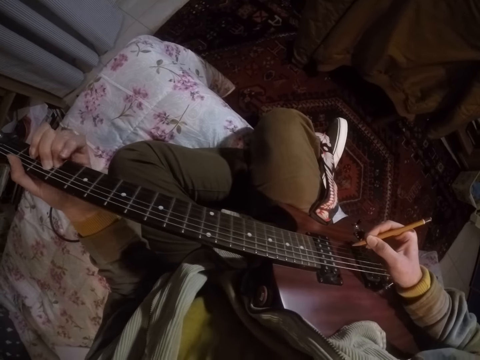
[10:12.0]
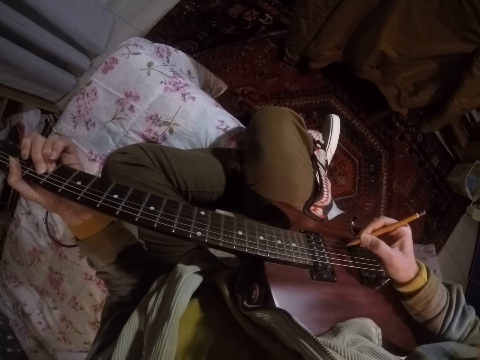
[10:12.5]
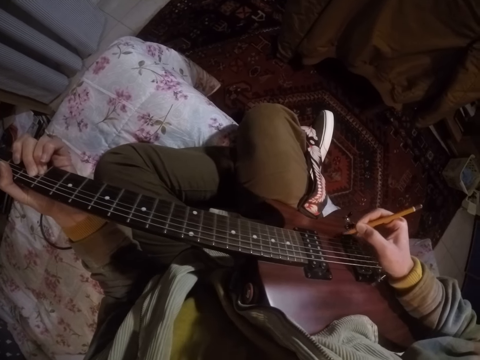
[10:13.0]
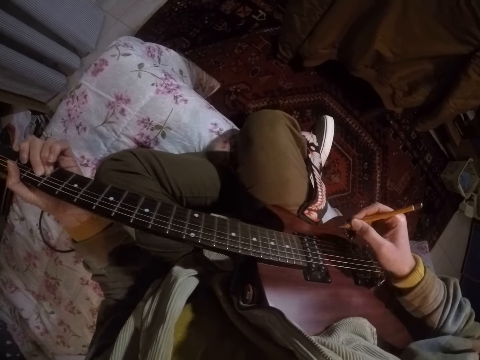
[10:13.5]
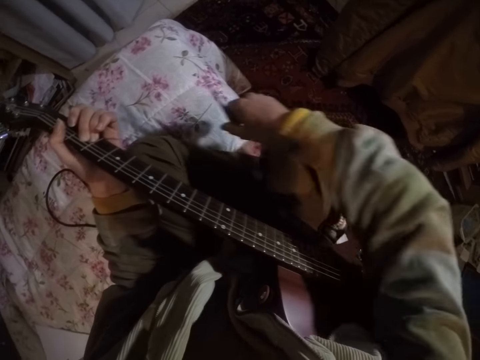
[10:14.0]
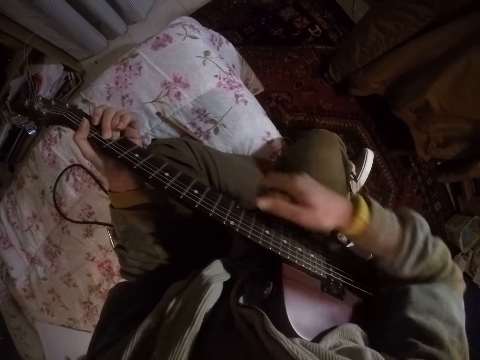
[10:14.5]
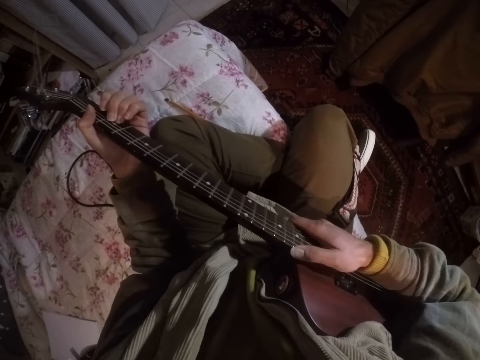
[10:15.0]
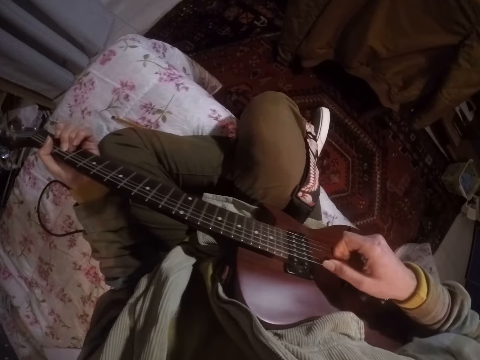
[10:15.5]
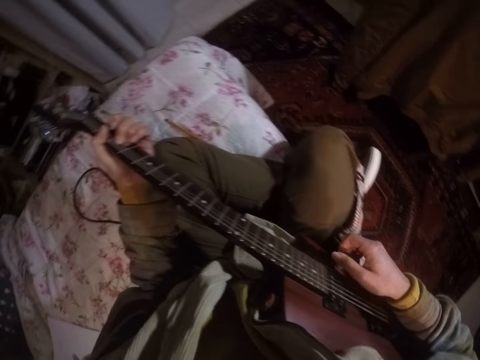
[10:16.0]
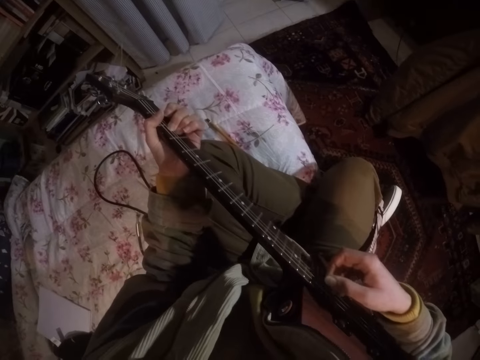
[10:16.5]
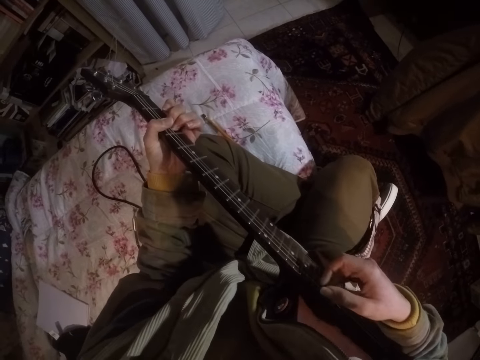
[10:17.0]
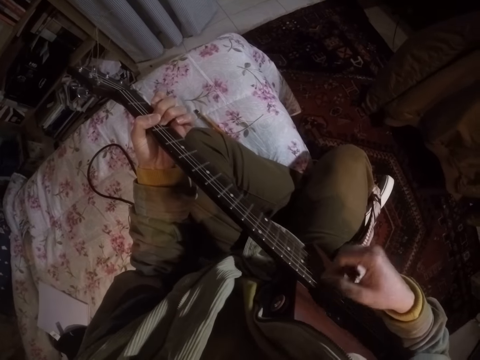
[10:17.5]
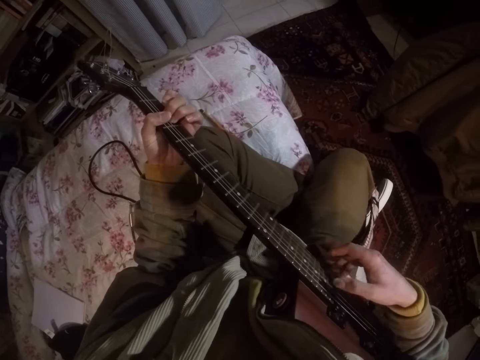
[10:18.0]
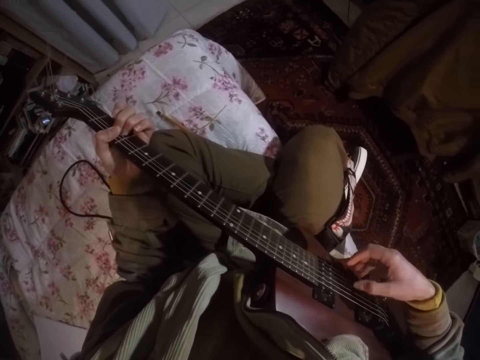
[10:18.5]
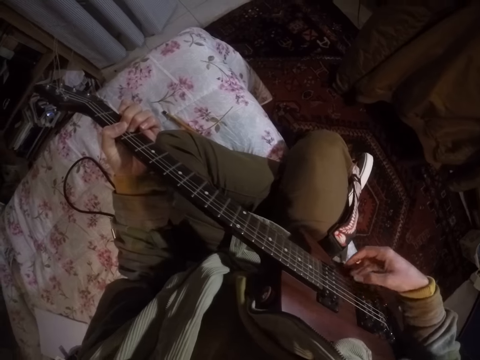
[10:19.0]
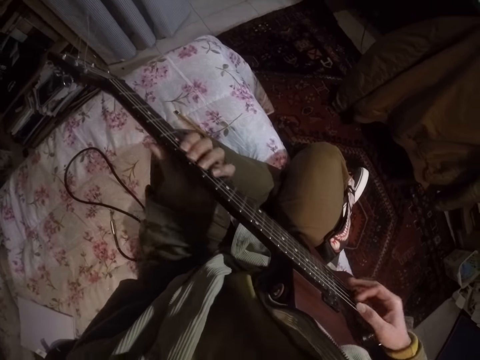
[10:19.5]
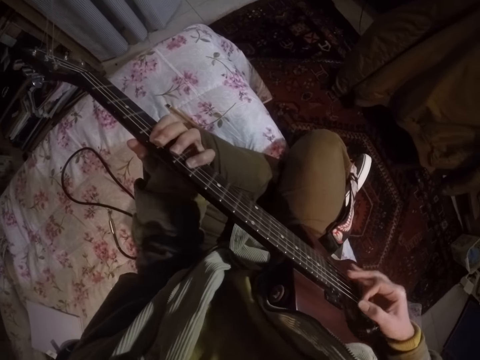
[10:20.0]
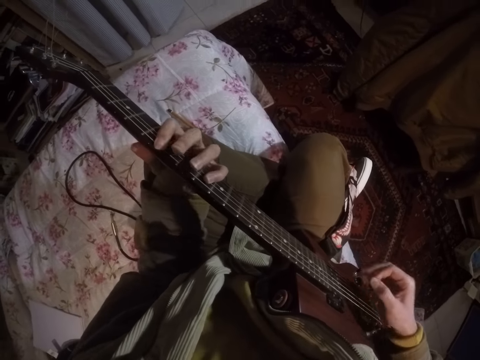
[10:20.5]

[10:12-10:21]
The camera wearer puts the pencil down on the bed. He plays the guitar with his hands.

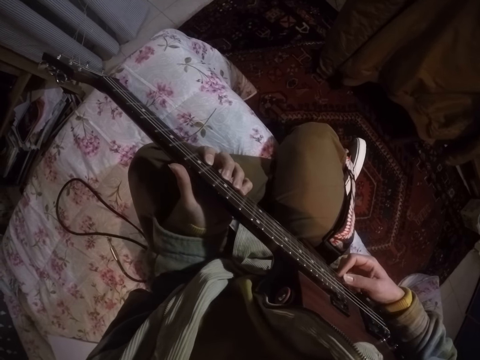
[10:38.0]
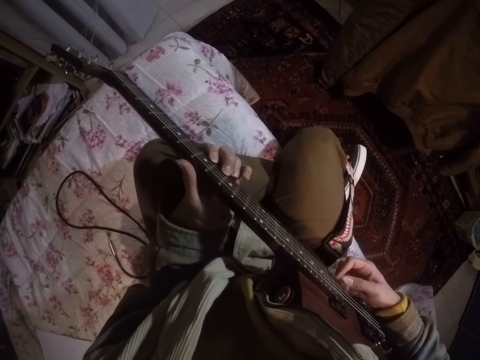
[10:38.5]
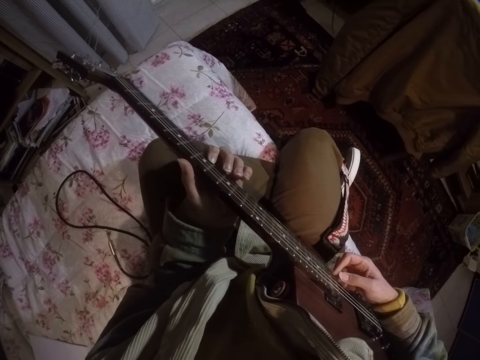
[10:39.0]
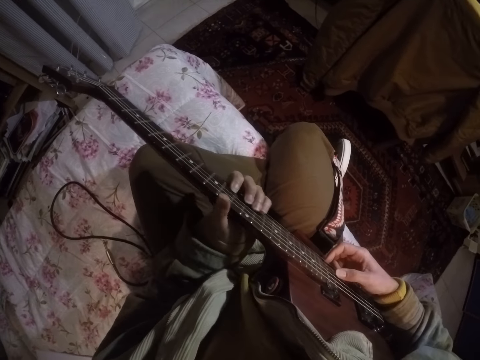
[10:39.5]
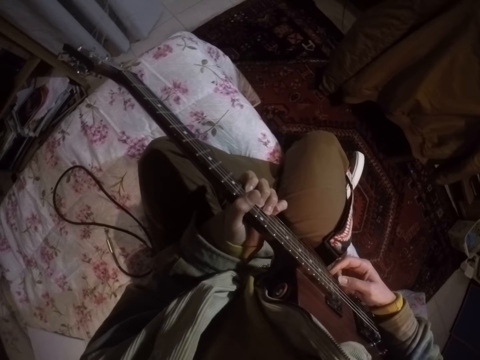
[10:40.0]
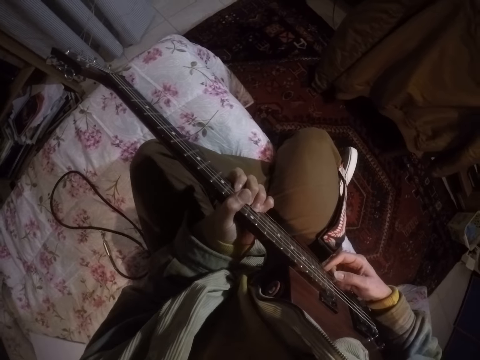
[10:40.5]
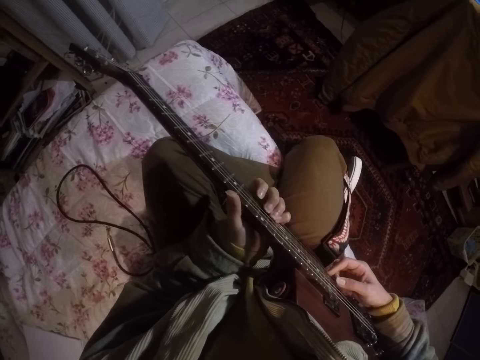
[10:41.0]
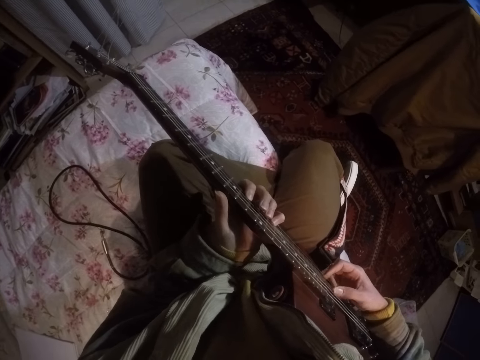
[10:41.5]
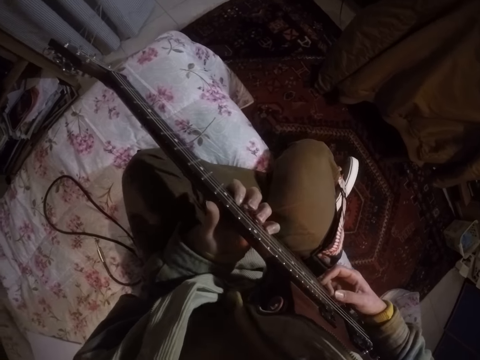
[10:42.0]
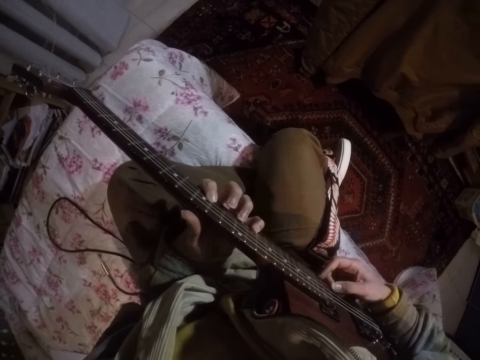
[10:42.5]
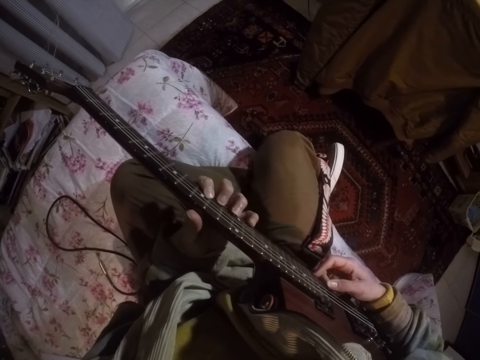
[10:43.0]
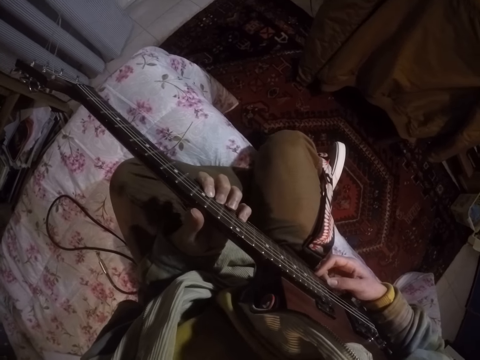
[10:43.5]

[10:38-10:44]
The camera wearer plays the guitar.

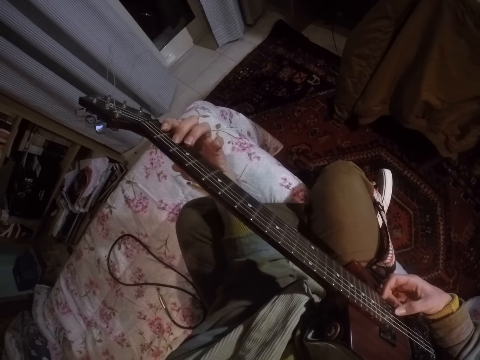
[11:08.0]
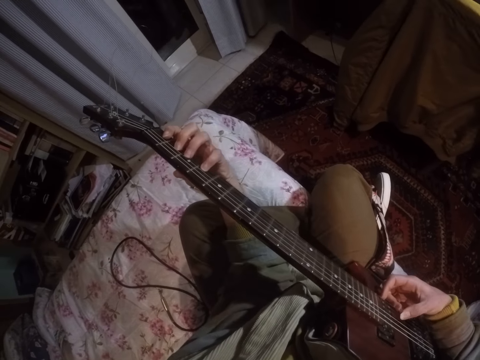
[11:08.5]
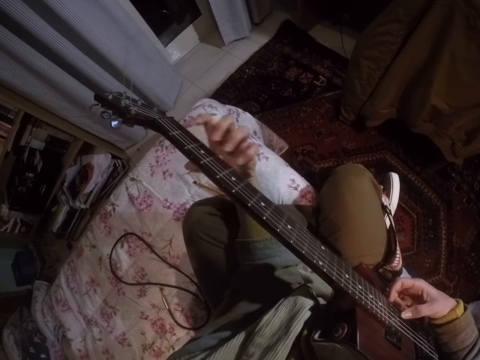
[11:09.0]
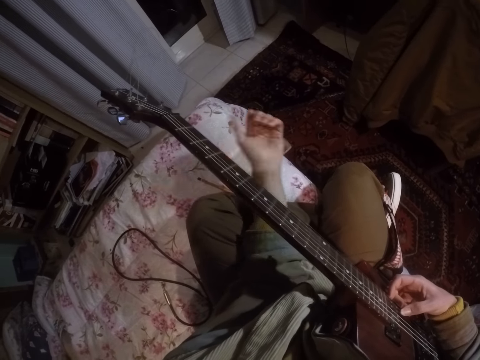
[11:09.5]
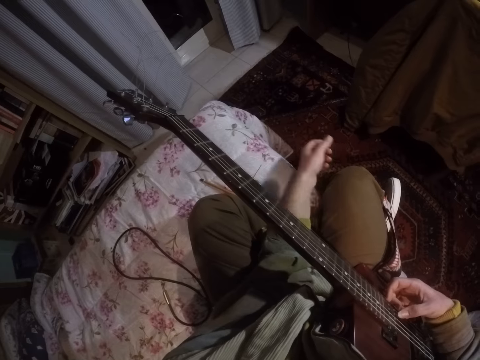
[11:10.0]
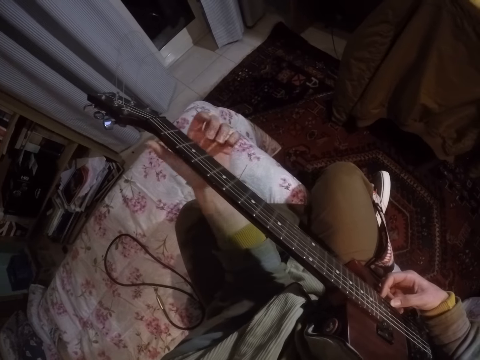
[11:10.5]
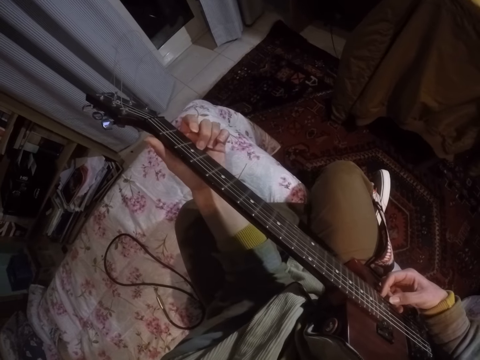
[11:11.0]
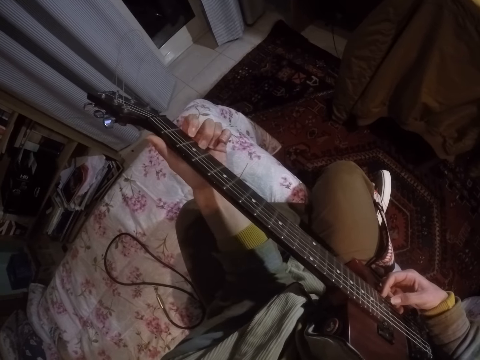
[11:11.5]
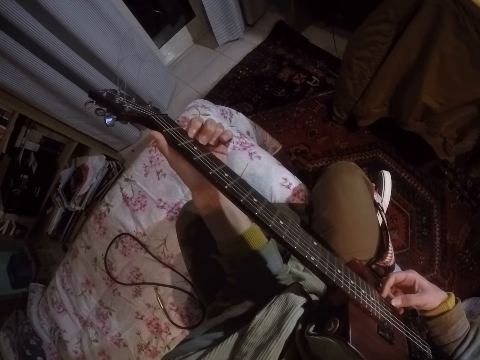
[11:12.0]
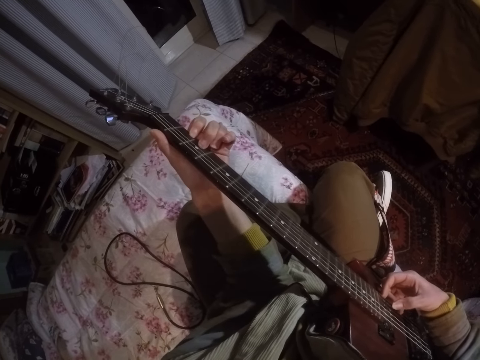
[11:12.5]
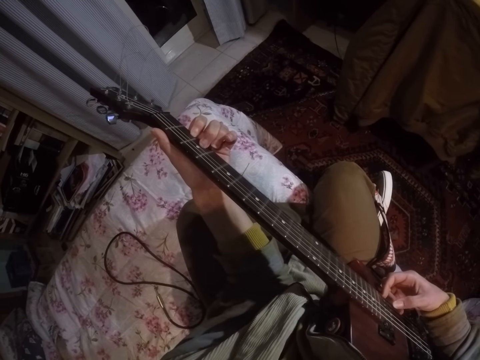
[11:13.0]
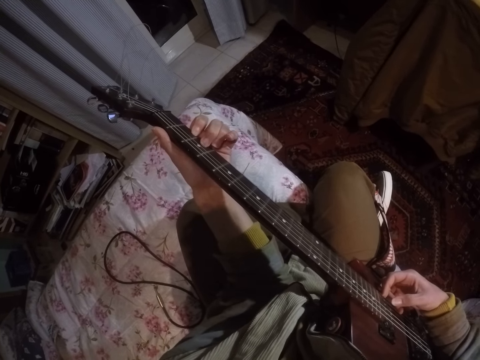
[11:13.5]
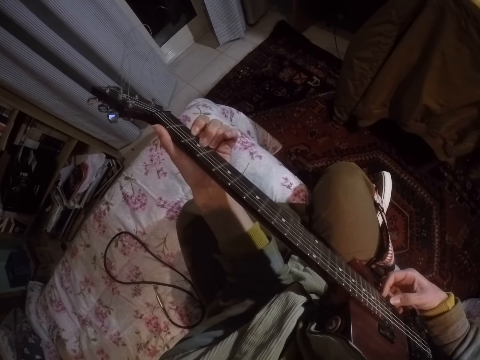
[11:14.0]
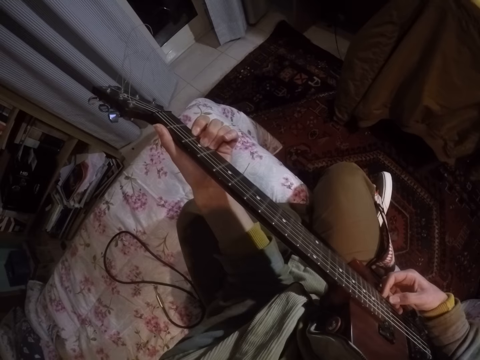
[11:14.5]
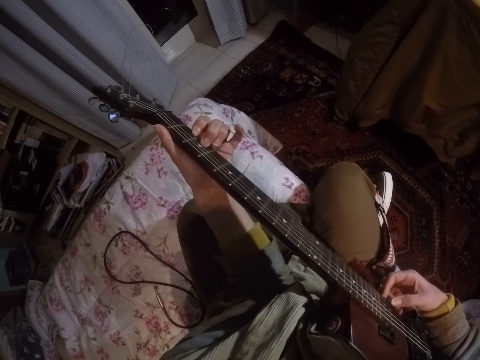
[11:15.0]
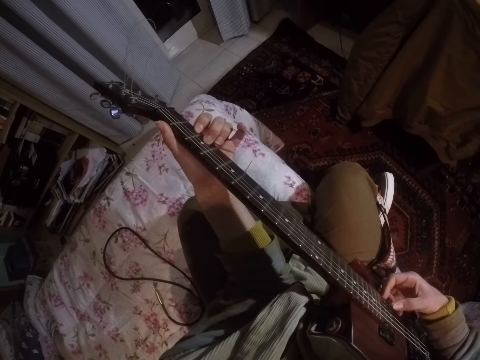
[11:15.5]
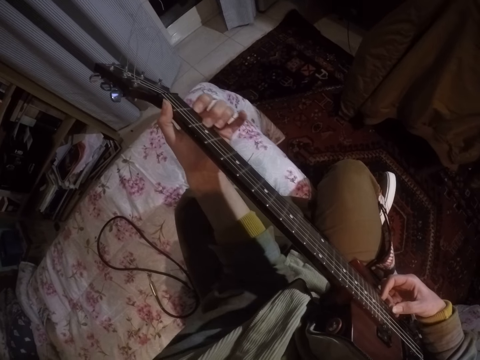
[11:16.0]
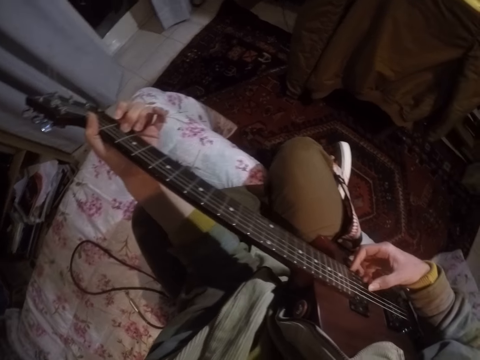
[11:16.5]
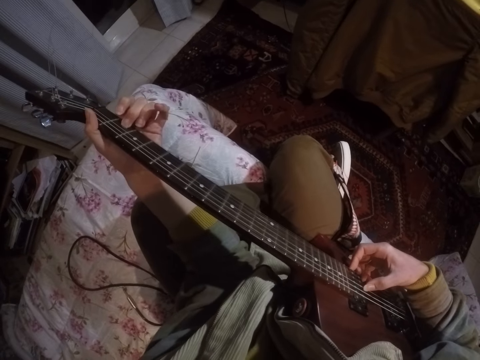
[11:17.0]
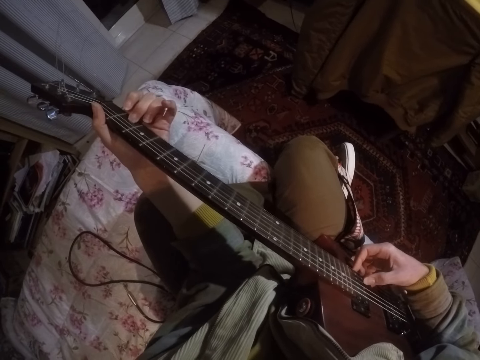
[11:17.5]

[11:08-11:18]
The camera wearer removes the right hand from the guitar. They play the guitar.
